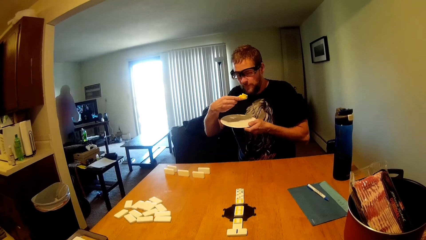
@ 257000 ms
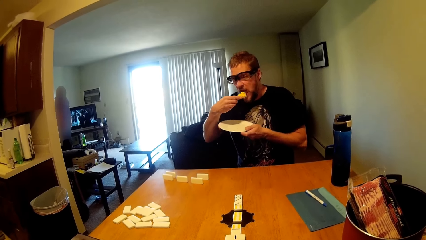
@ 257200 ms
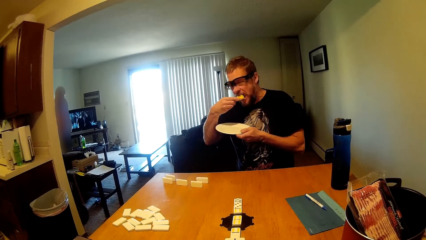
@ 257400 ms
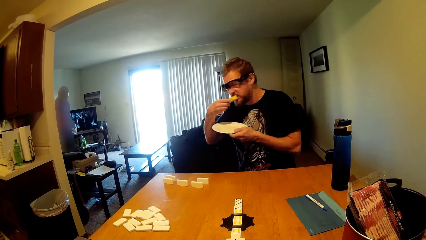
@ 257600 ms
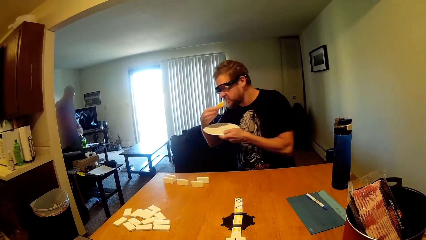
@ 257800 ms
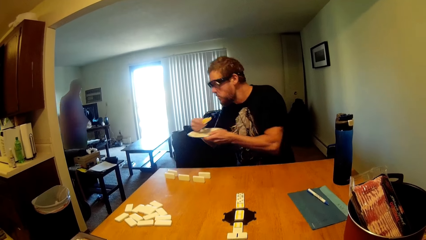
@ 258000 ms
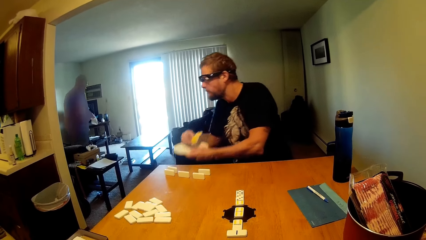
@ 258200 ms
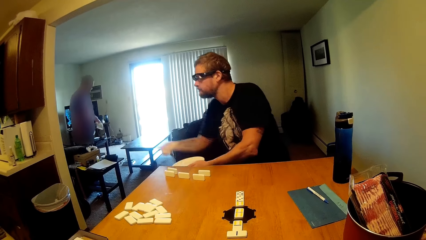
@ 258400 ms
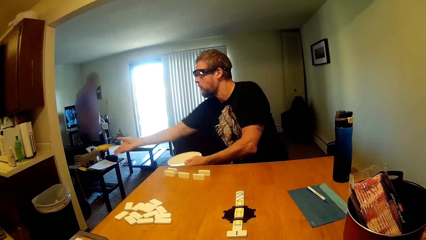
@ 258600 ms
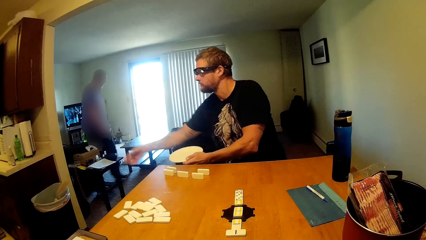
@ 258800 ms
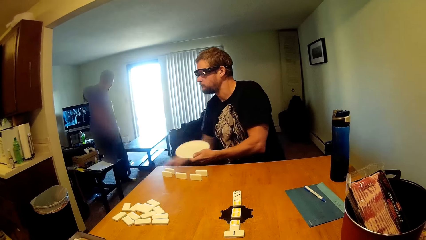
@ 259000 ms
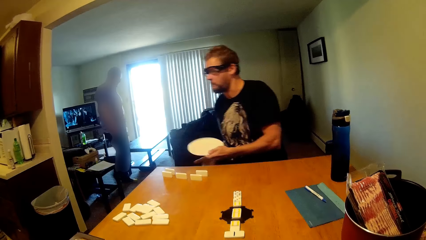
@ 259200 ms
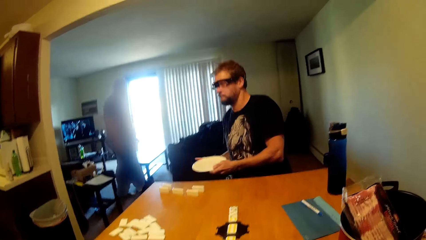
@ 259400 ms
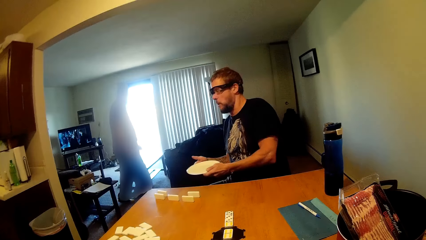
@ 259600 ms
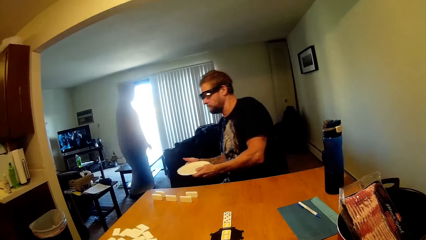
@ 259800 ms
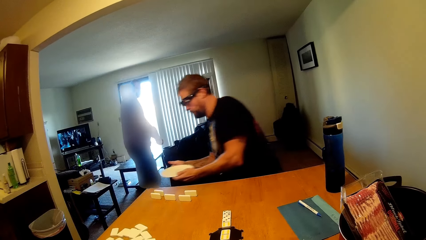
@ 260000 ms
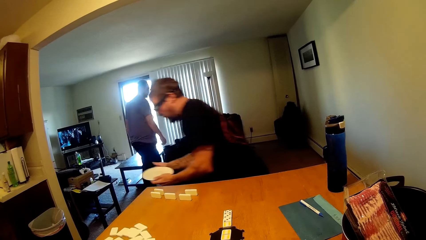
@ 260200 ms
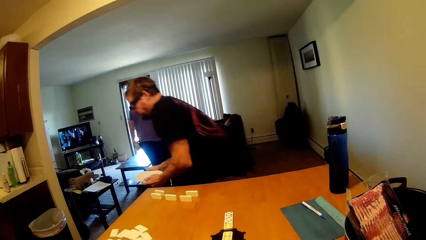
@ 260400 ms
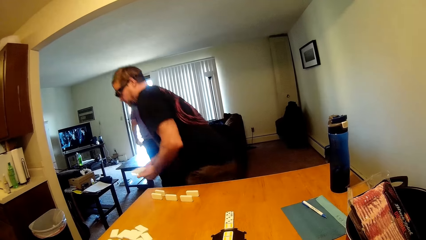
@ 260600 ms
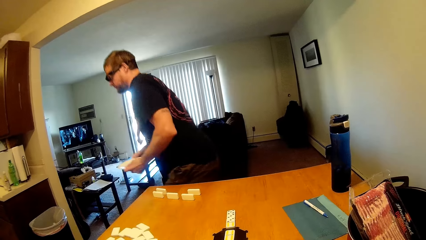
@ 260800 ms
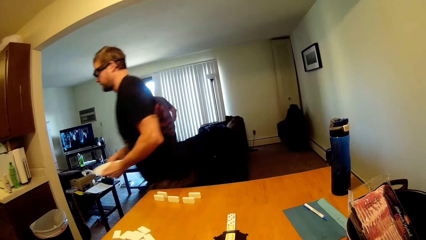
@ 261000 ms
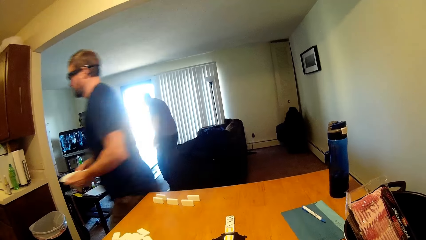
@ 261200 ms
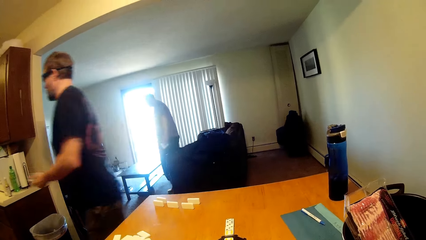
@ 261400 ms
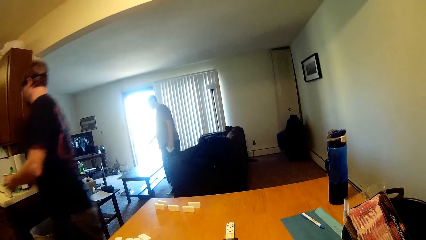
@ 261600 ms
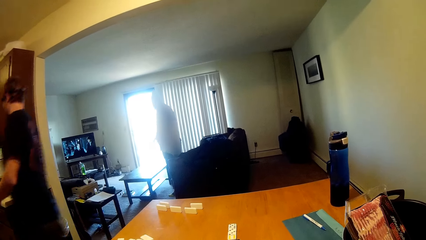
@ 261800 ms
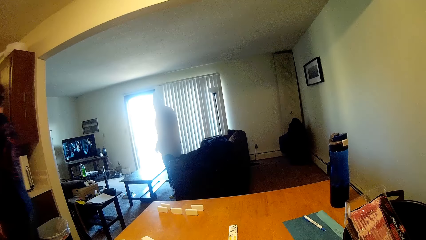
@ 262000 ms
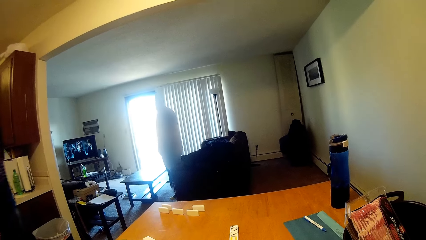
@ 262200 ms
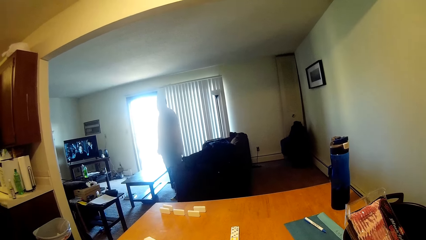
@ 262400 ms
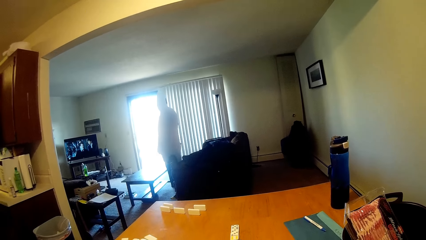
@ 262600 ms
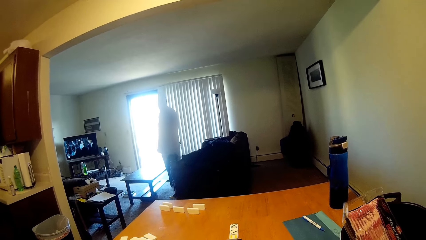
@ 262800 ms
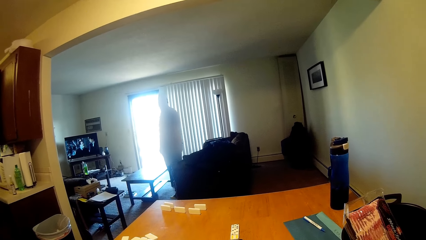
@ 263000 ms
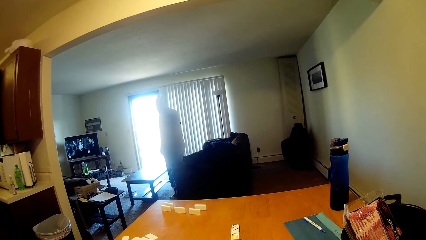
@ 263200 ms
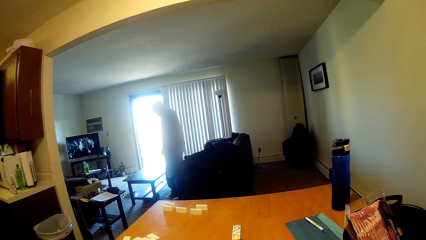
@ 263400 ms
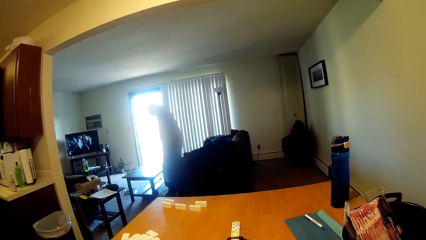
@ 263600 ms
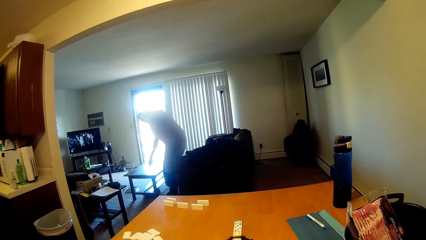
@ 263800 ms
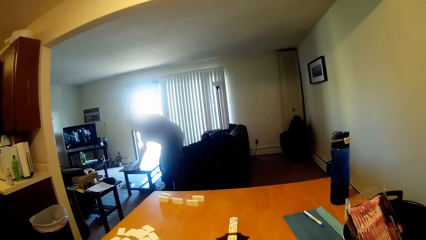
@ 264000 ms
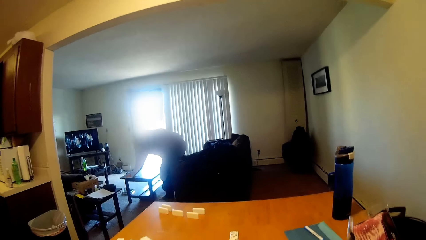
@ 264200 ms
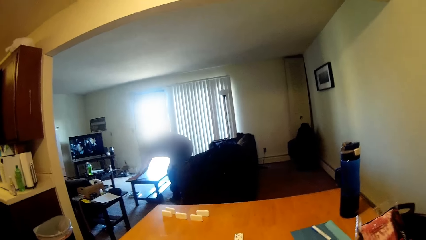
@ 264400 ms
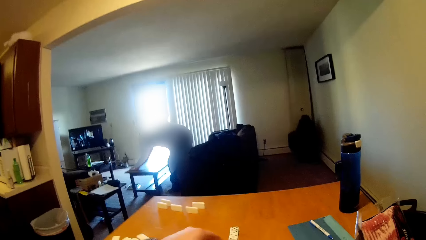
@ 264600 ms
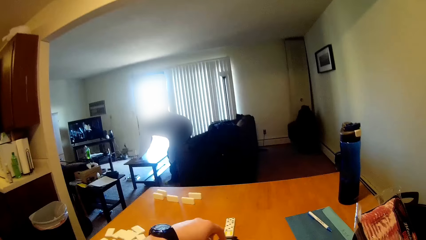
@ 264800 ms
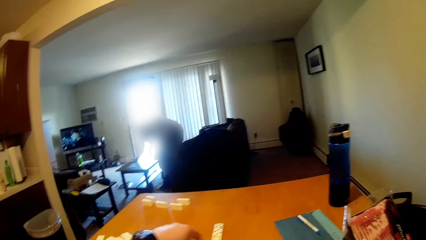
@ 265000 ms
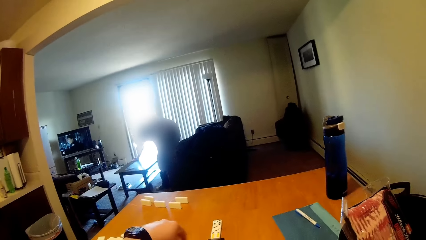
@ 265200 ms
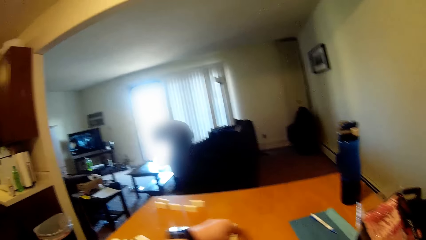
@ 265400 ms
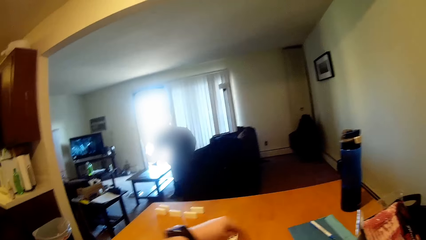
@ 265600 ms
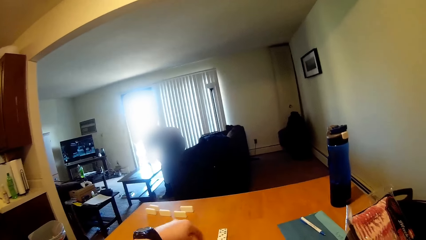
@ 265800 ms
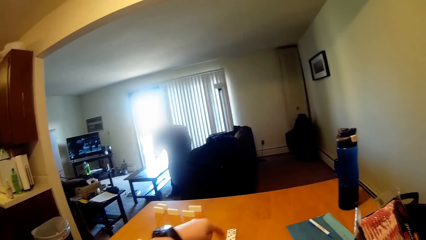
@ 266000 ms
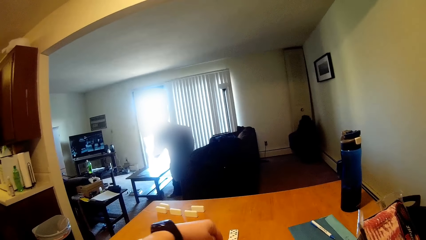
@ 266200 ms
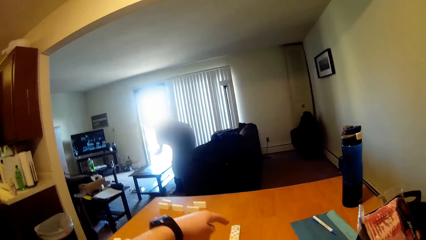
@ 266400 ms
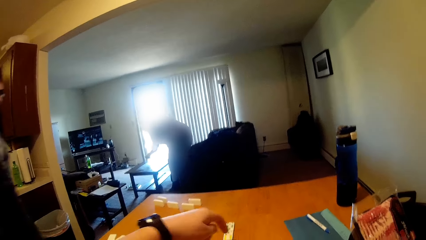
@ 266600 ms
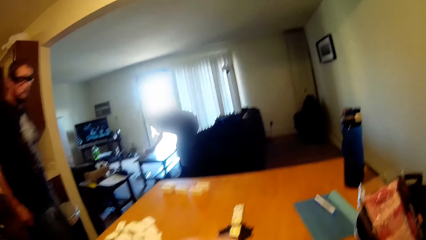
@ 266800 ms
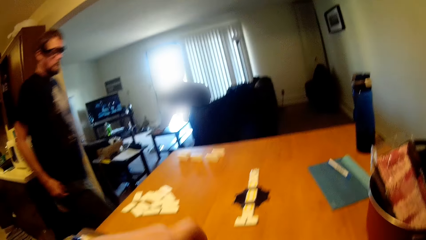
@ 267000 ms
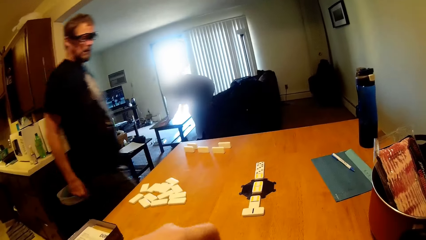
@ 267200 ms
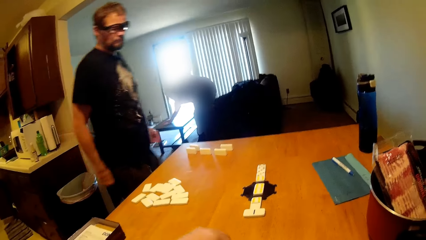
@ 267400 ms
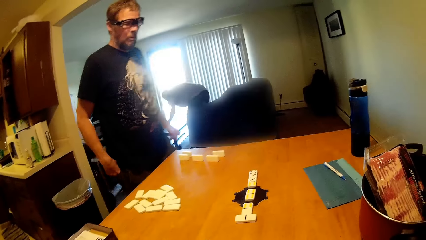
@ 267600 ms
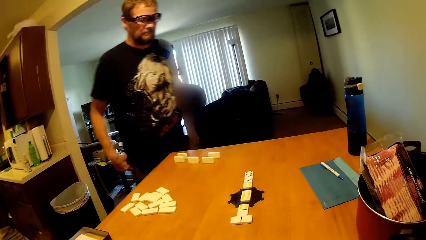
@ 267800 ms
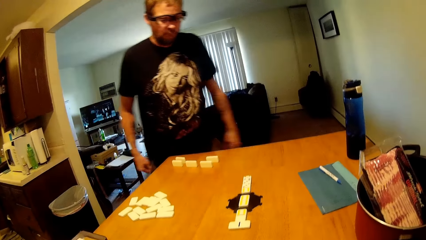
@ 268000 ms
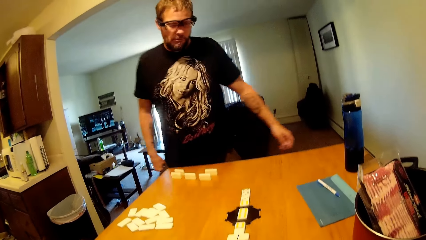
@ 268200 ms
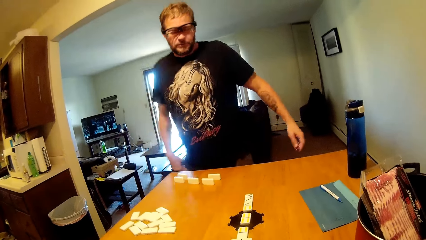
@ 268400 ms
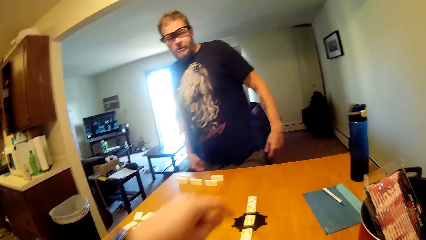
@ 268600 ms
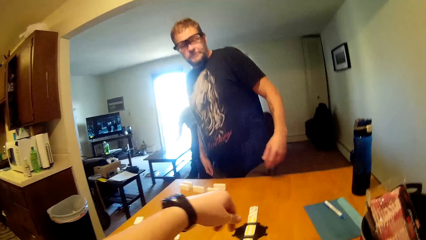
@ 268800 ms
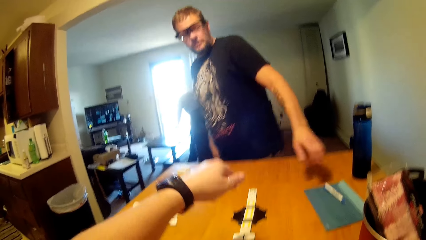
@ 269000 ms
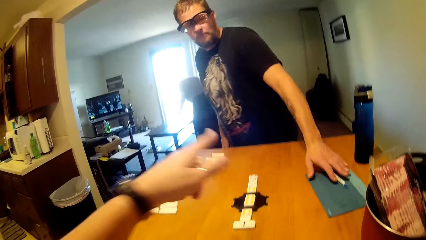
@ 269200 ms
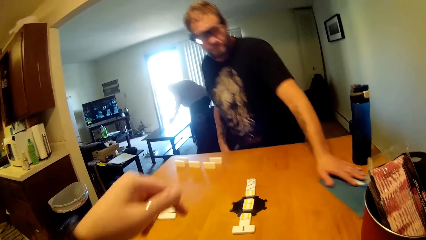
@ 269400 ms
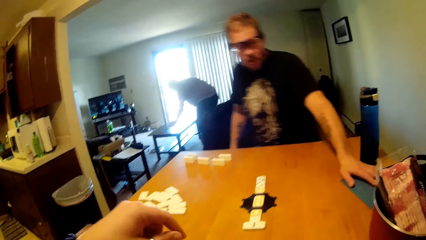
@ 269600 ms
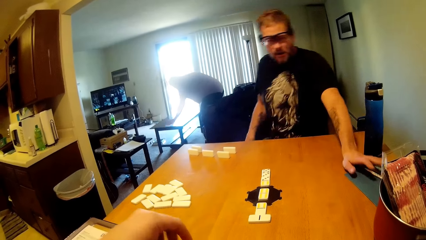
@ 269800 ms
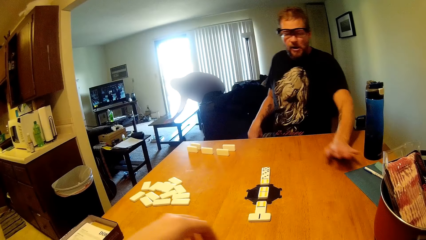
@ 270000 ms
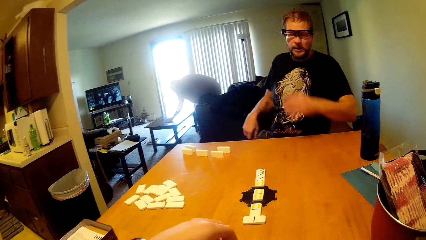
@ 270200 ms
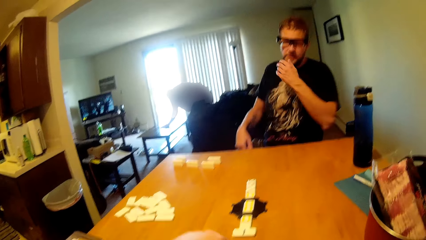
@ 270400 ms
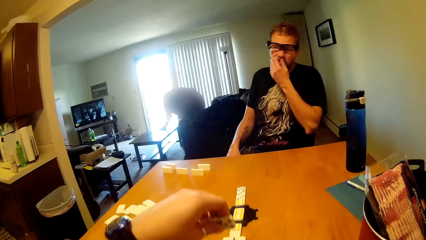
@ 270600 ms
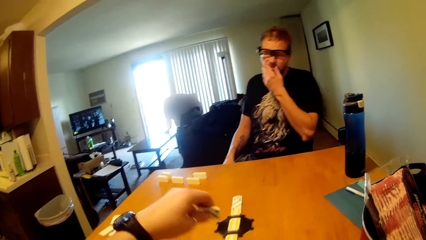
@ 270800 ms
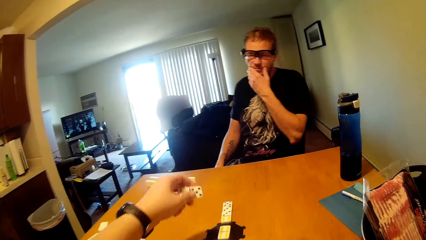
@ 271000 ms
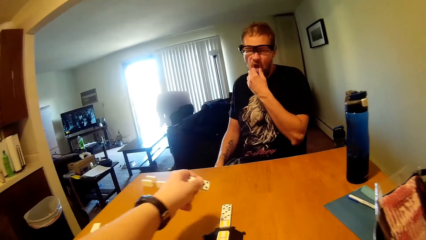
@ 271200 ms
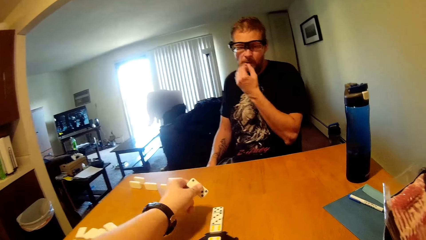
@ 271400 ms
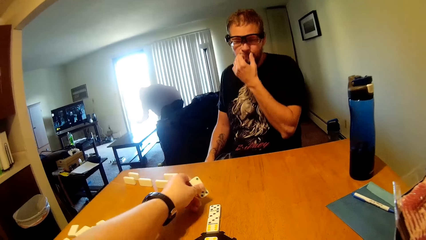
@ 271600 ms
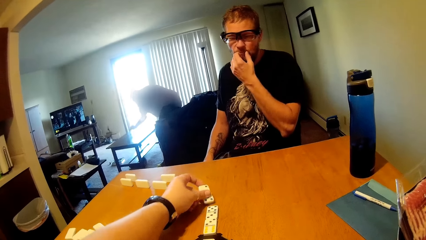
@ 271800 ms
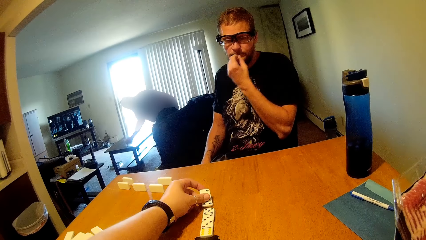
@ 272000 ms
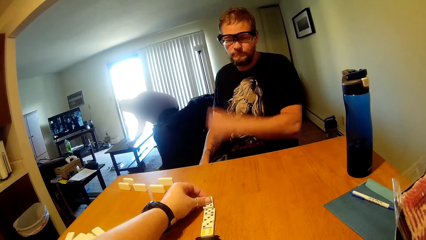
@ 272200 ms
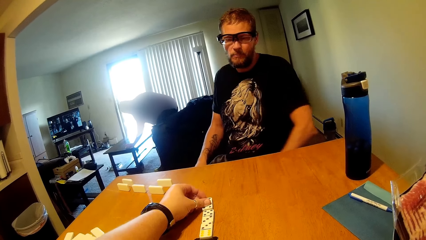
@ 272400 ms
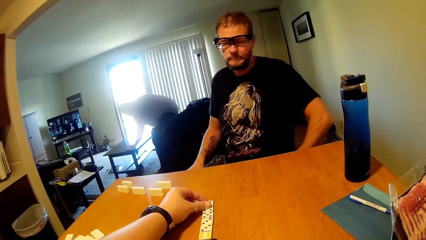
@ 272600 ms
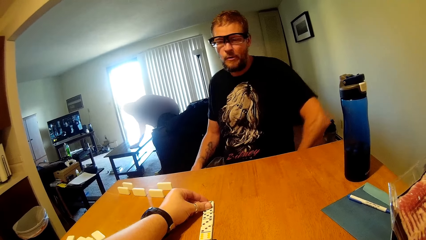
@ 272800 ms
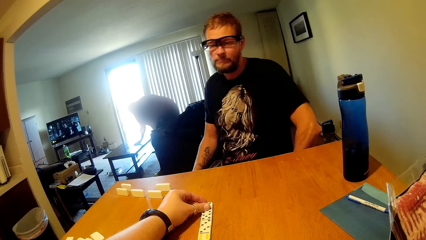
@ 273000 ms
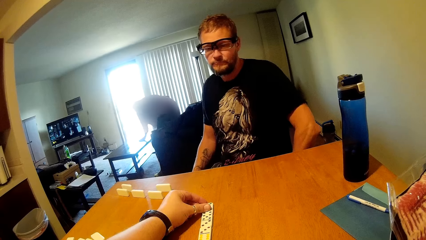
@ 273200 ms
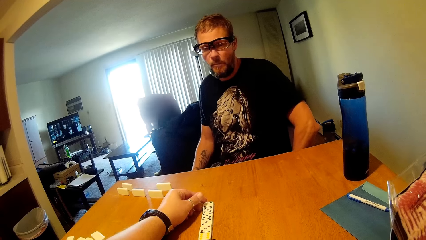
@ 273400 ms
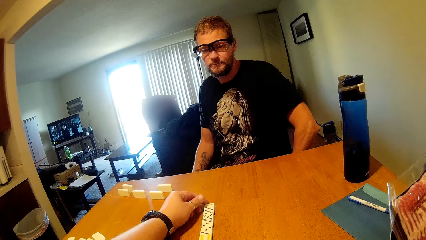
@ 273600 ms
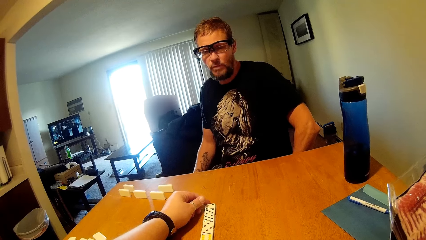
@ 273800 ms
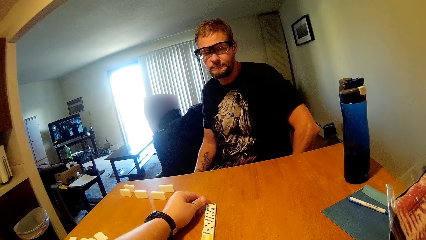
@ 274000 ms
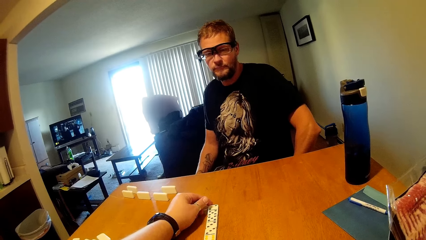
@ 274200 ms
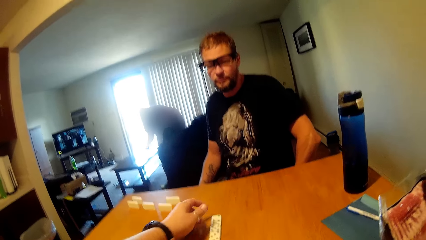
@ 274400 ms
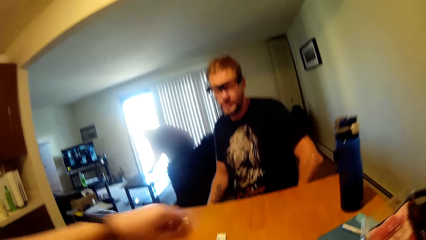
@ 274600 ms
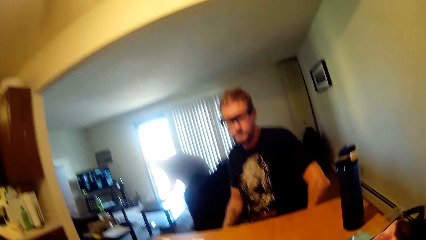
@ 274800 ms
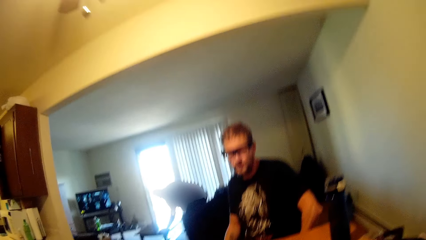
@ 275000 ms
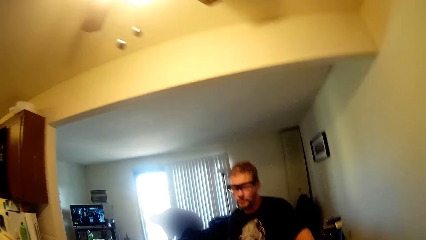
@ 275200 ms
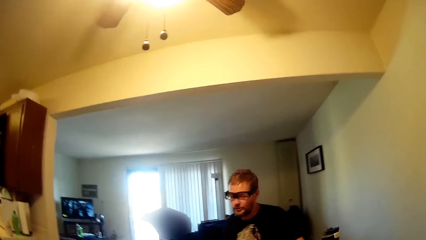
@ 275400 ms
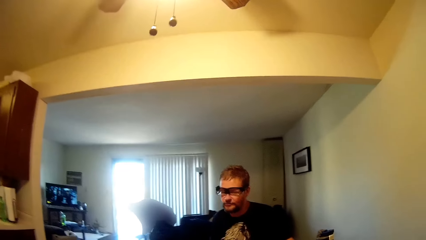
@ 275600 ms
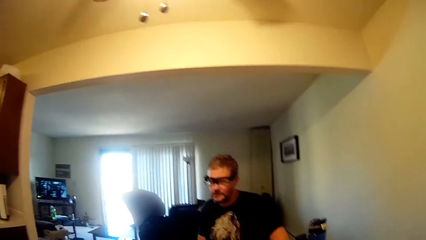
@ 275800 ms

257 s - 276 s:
A person throws the pizza in the bin, stands up, and walks to the kitchen. Another person wipes the table. The first person sits down and moves a pen and paper on the table. The camera wearer puts the scrabble tile on the table.
